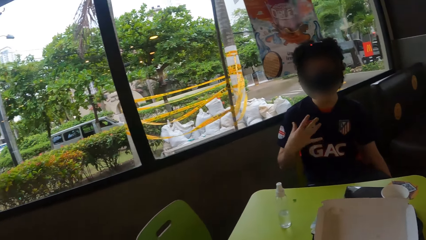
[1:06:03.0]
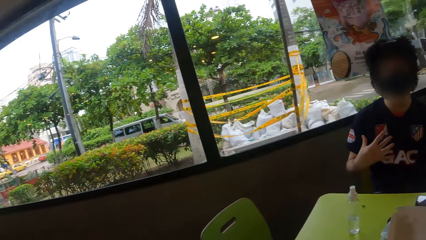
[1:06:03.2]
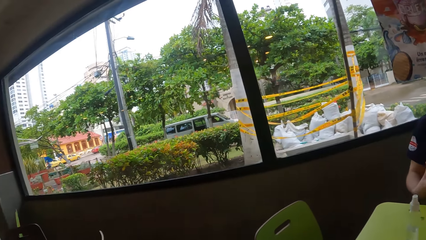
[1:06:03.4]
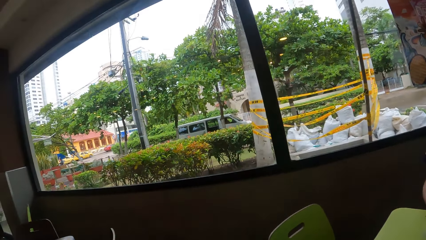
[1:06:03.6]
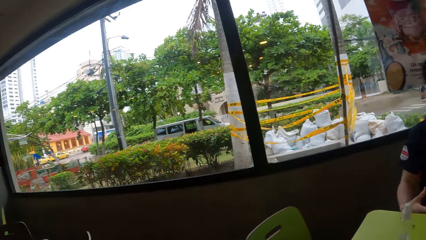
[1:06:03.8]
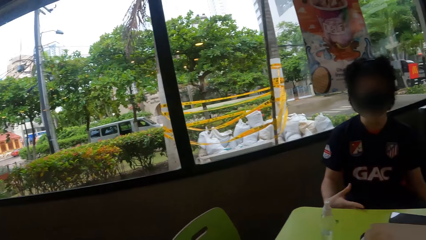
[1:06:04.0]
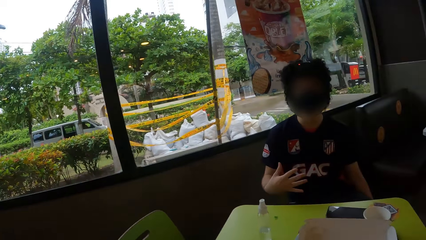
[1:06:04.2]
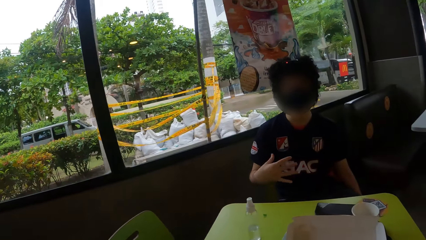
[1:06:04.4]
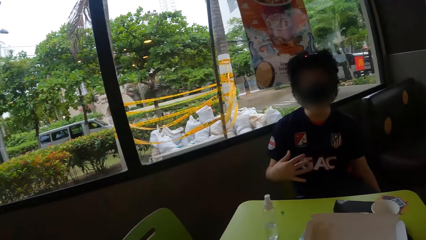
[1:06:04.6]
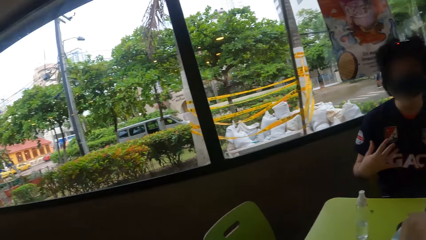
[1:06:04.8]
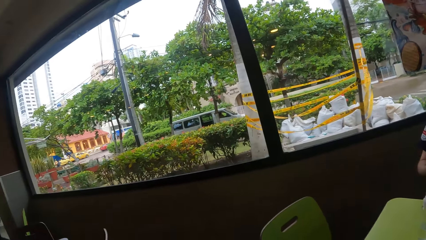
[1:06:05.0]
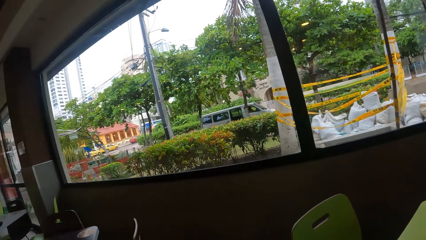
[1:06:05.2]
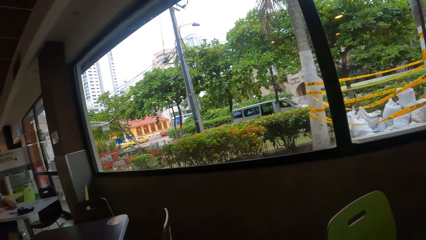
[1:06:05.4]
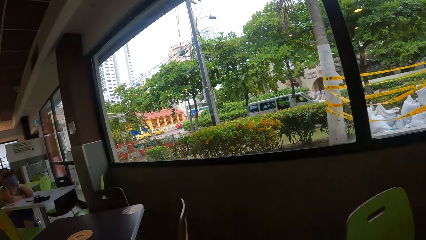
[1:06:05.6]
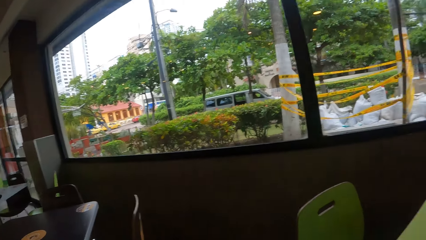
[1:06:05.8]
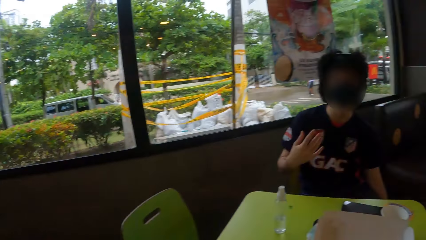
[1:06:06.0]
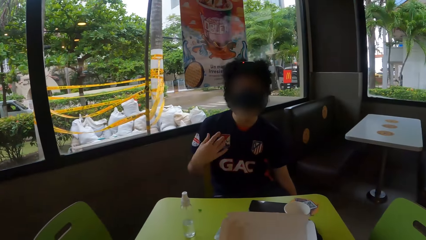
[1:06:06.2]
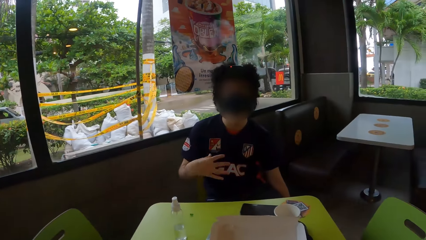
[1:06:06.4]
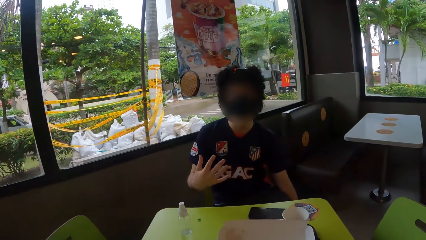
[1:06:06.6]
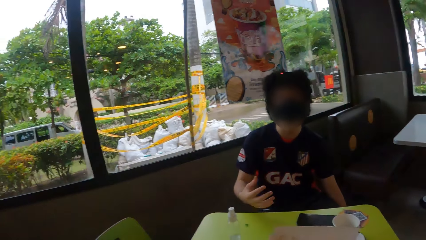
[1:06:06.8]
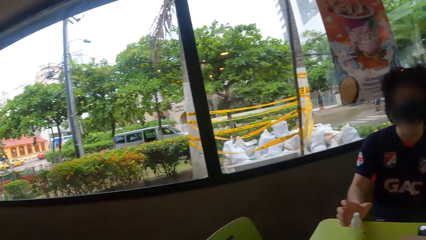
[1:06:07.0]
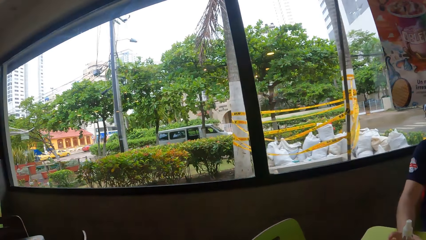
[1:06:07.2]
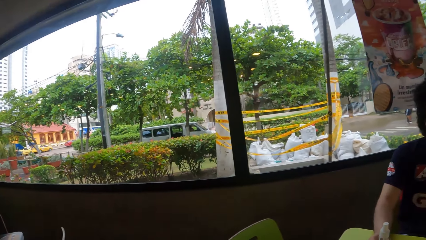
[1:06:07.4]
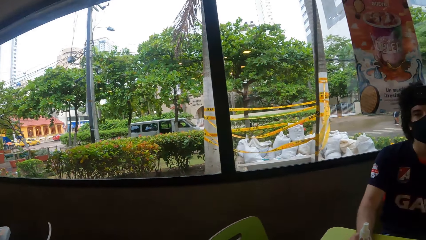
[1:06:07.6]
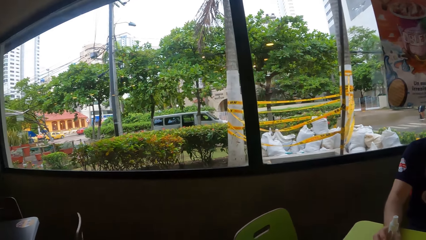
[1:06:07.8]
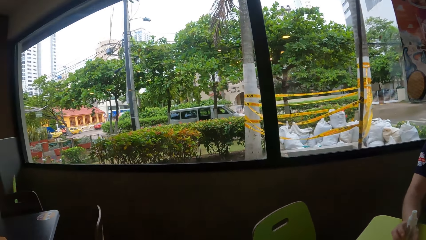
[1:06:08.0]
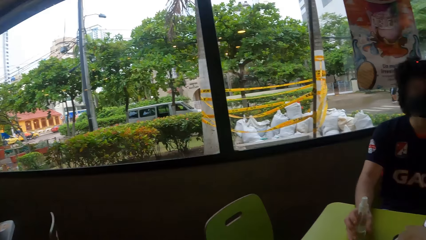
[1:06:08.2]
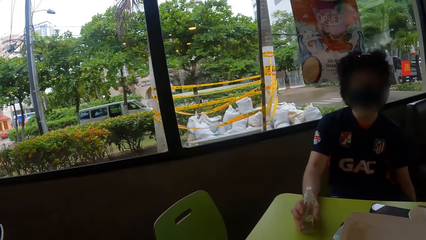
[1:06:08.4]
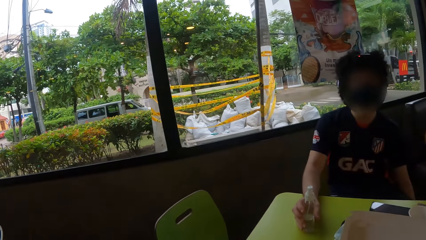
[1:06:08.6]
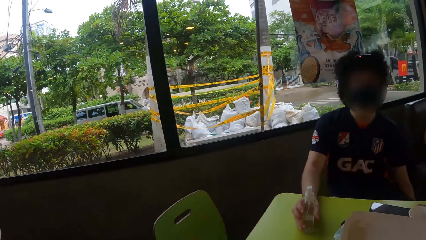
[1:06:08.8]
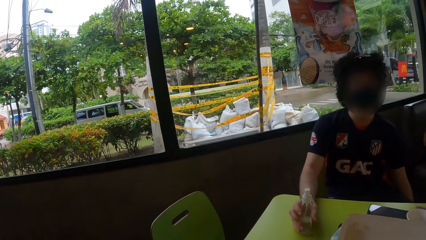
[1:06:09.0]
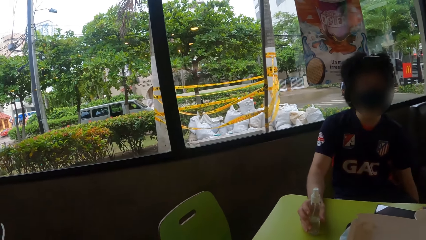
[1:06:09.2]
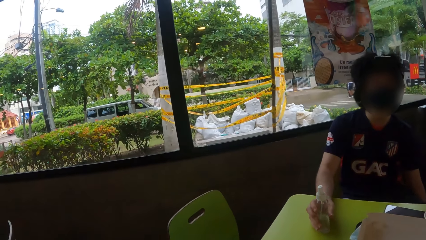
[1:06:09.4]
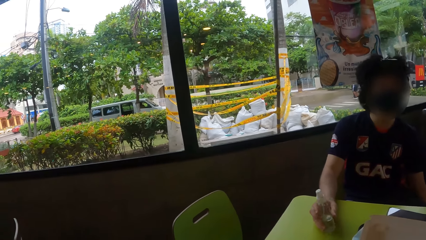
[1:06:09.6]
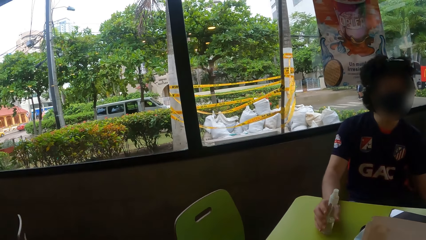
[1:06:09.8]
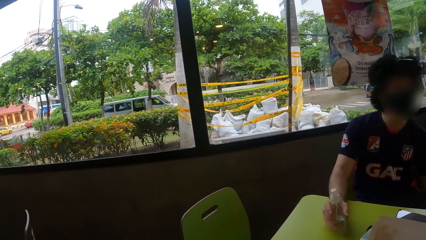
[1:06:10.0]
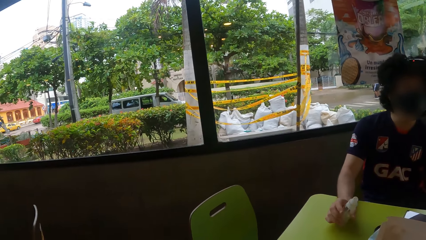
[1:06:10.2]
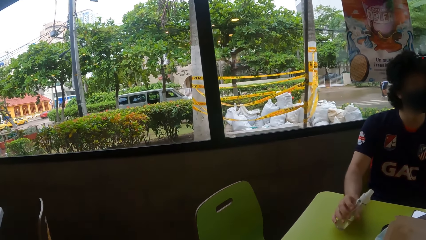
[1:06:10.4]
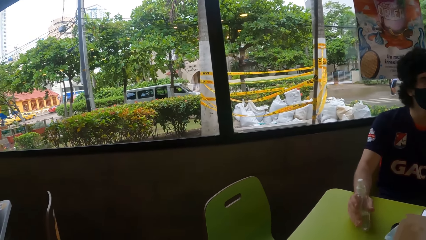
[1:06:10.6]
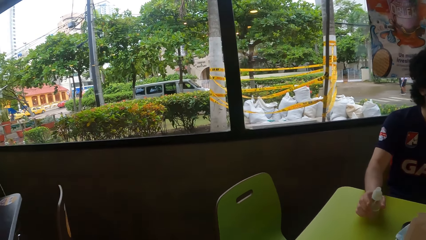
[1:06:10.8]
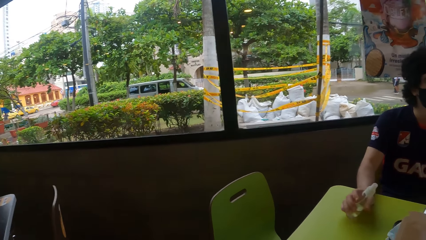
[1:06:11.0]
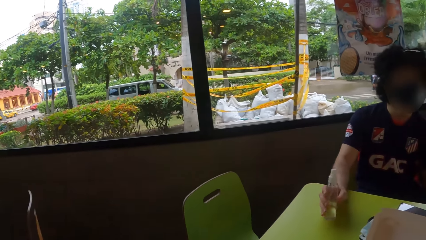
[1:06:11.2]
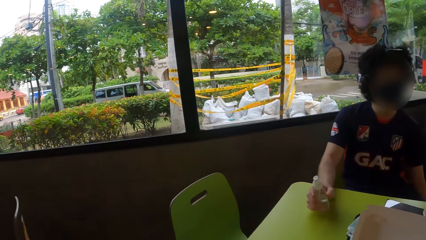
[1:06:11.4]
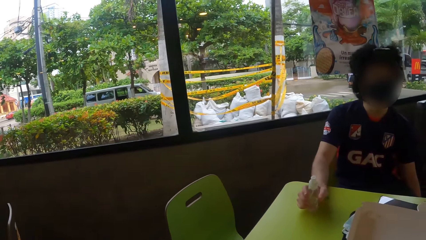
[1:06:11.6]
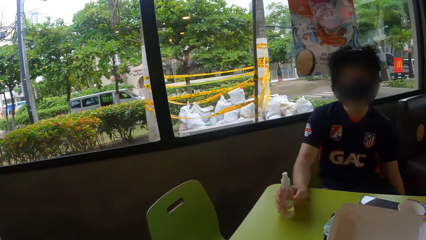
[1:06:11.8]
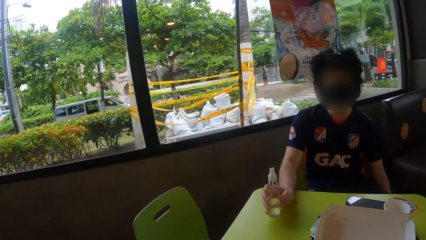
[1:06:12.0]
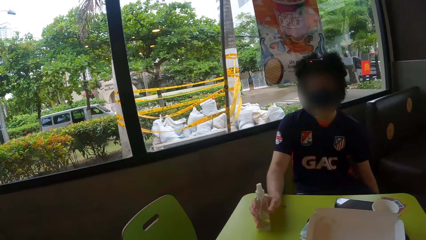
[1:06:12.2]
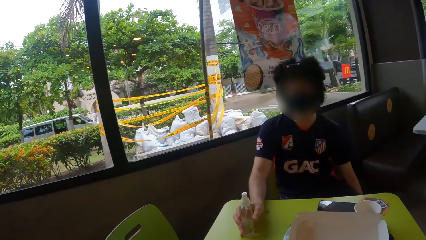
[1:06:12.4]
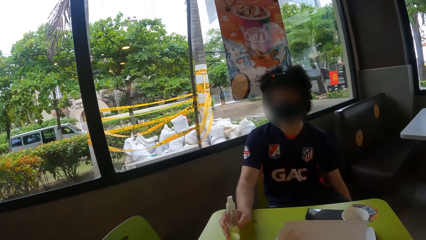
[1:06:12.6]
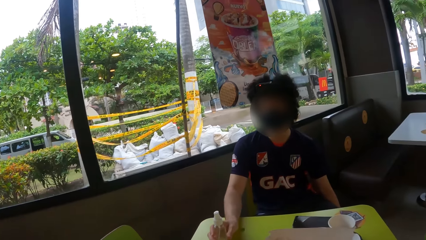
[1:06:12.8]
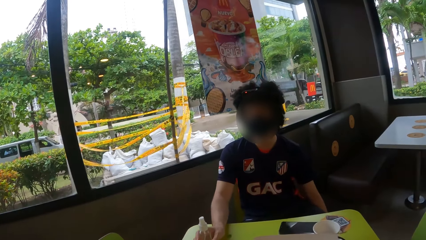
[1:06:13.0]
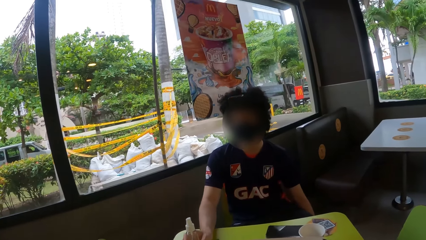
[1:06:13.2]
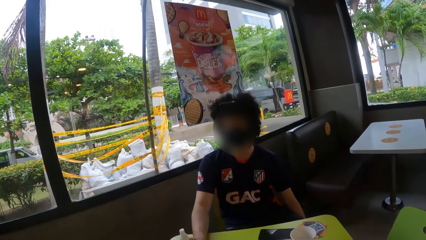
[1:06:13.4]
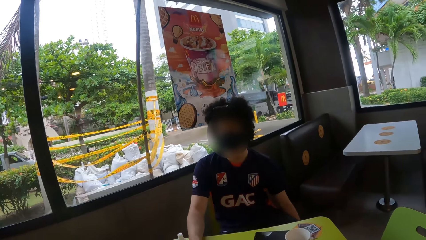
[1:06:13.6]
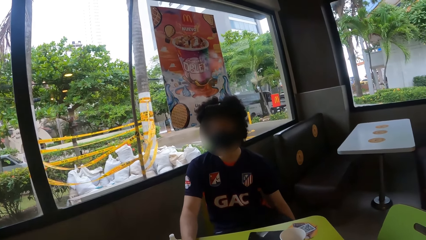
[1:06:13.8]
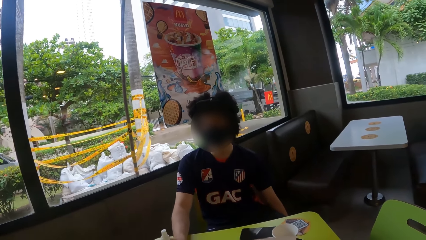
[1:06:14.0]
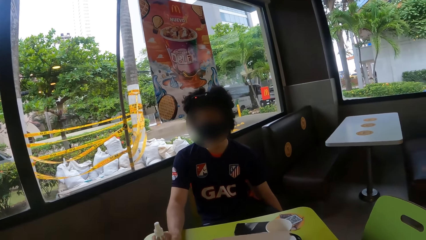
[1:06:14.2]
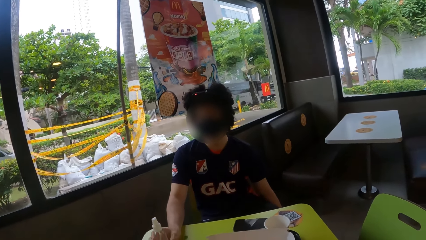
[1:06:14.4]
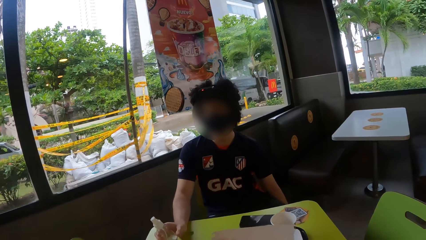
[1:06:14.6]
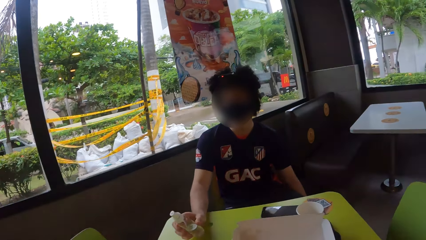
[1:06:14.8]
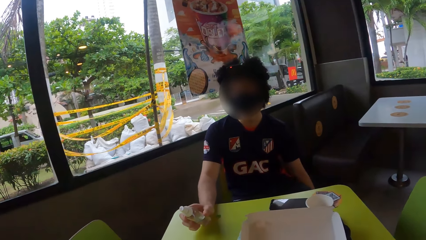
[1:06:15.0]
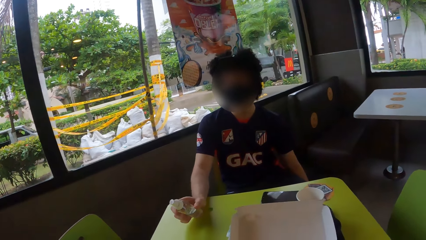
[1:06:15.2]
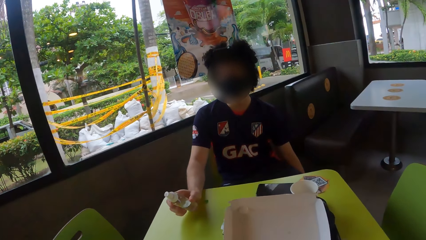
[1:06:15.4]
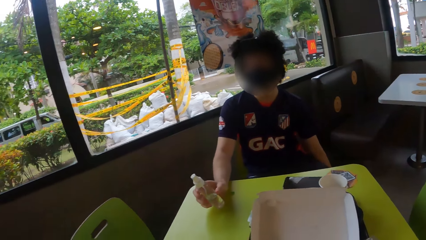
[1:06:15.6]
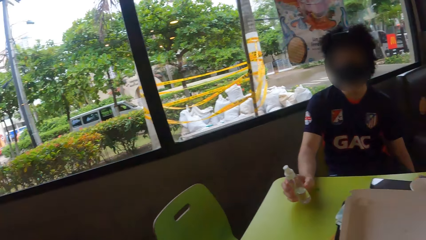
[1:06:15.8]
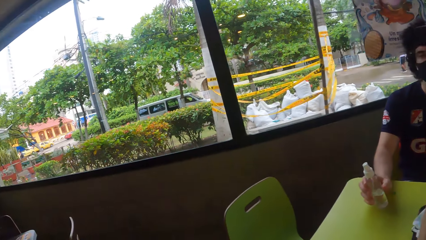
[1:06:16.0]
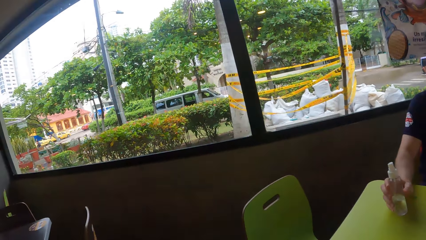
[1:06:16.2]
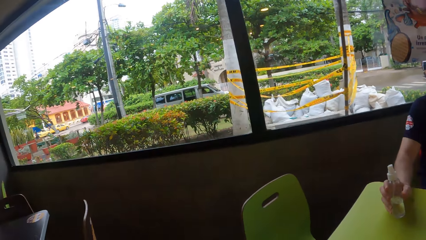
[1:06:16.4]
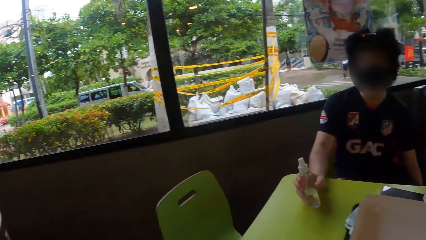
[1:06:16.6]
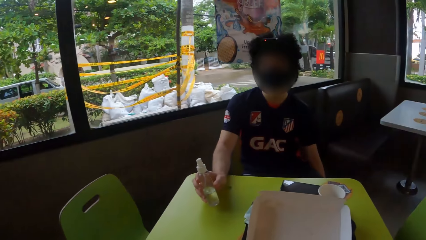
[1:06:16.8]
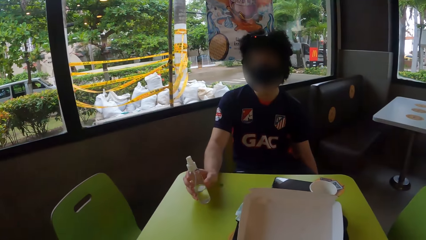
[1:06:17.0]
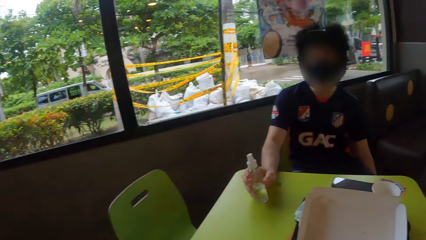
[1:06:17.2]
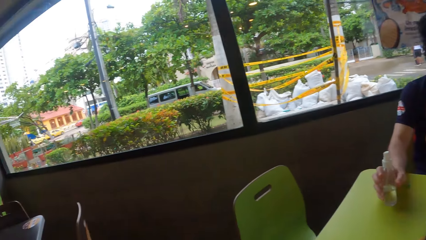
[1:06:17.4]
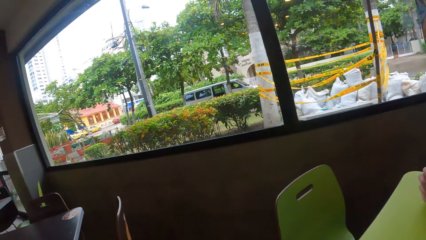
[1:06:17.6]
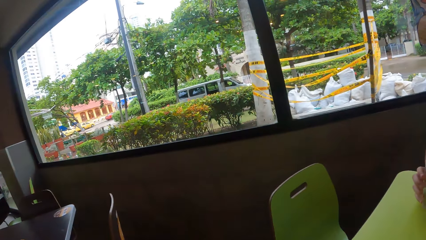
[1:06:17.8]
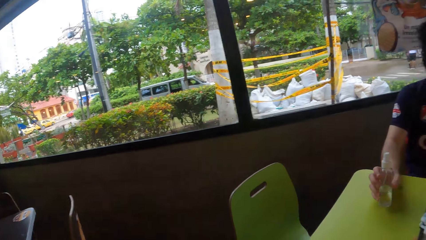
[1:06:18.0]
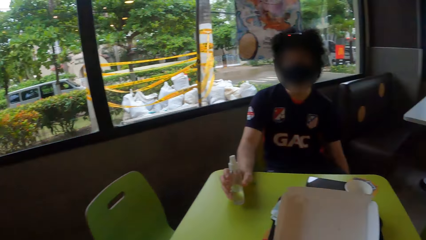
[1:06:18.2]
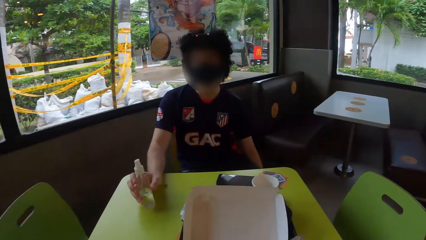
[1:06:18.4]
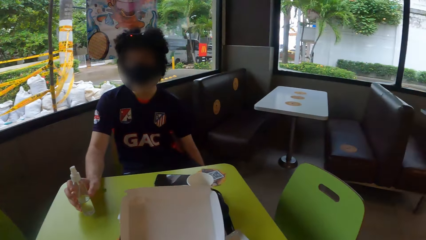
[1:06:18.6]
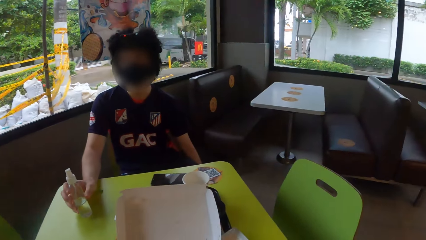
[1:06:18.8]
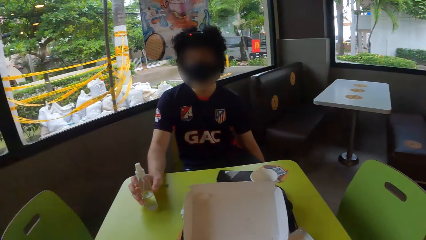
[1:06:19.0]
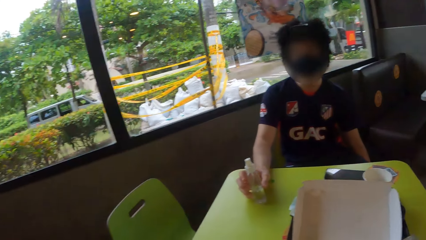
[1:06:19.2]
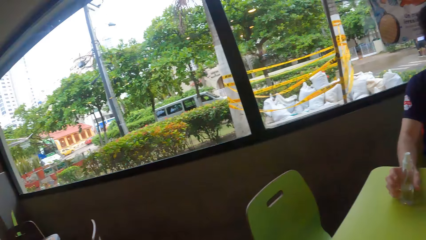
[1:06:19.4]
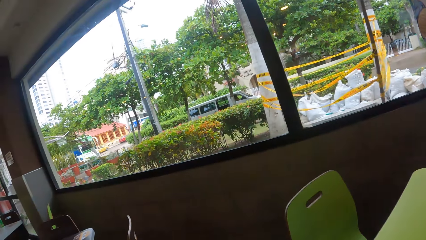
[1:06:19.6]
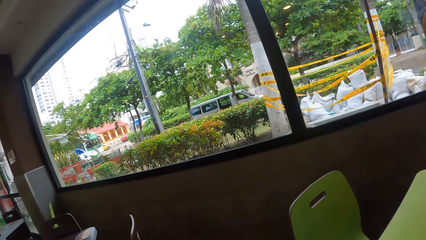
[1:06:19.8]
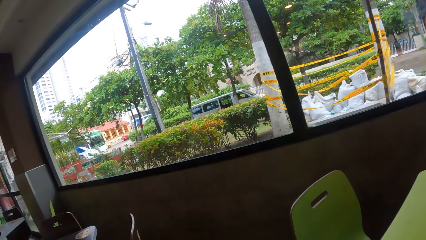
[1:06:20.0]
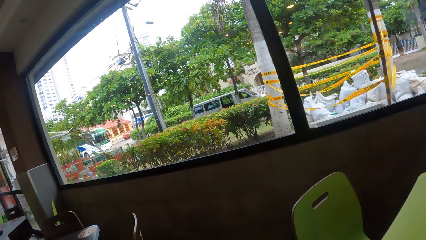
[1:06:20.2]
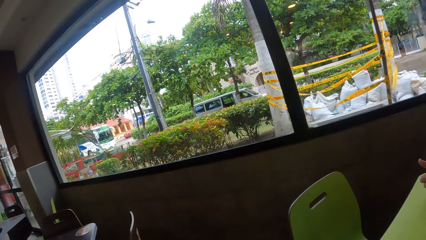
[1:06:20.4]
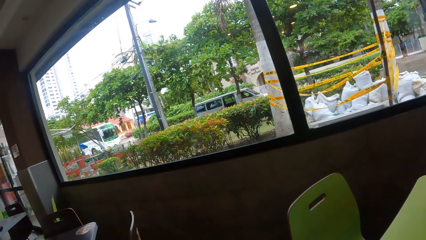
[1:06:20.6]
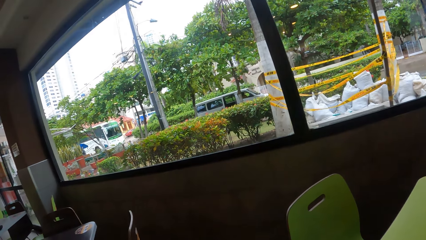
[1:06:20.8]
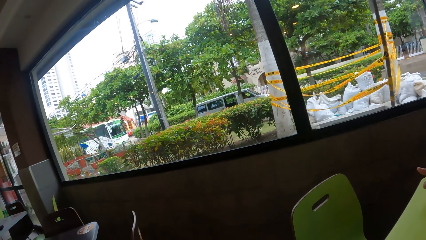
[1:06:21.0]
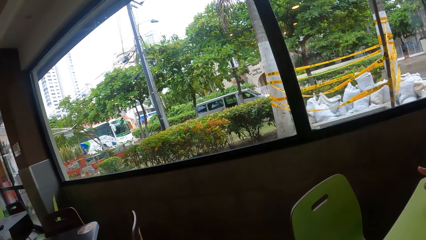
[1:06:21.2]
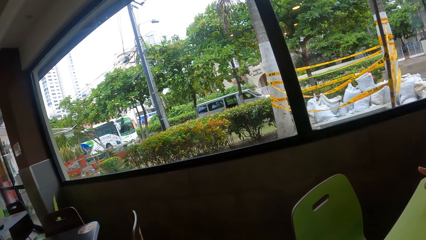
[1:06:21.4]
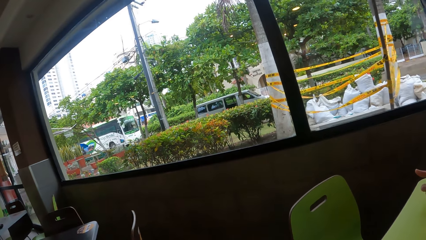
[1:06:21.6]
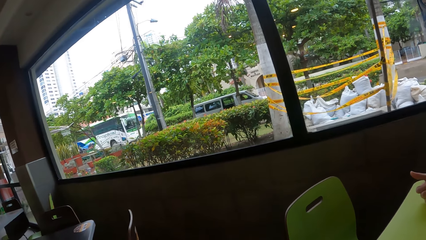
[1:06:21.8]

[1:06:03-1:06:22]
A man interacts with the camera wearer. The camera wearer looks around. The man interacts with the camera wearer. The man takes a bottle from the table. The man swings the bottle and shakes the bottle. Another man taps a table. The first man shakes the bottle. The camera wearer looks around.
